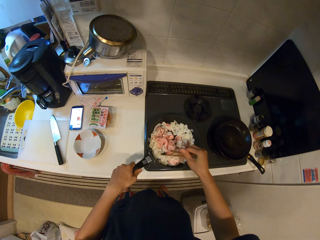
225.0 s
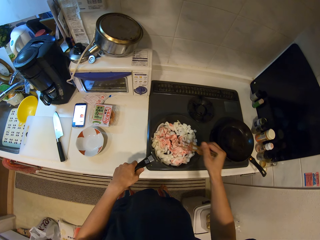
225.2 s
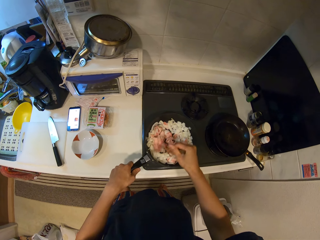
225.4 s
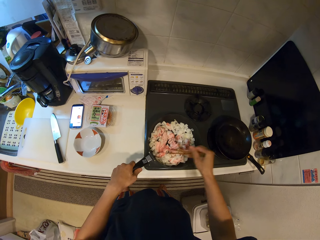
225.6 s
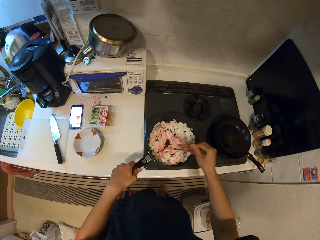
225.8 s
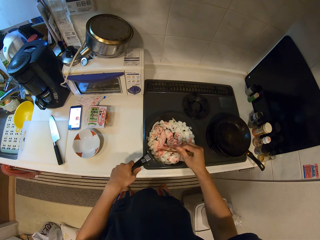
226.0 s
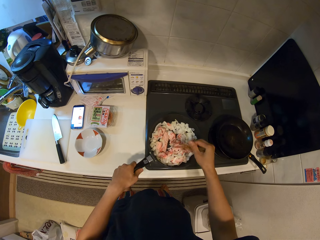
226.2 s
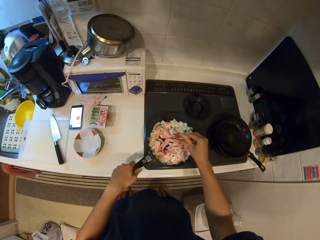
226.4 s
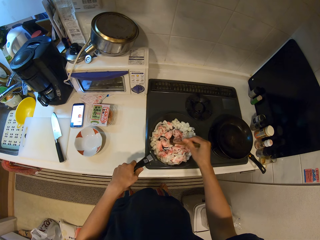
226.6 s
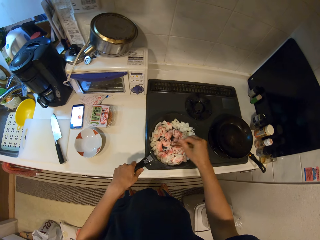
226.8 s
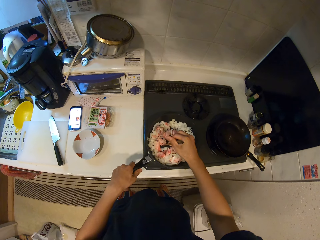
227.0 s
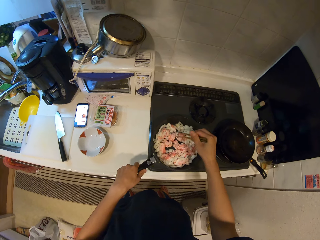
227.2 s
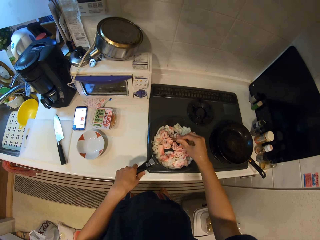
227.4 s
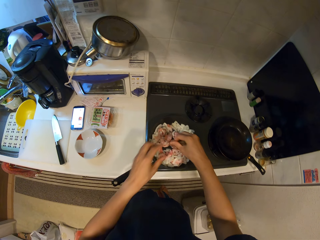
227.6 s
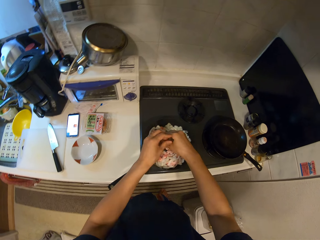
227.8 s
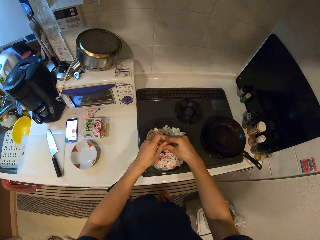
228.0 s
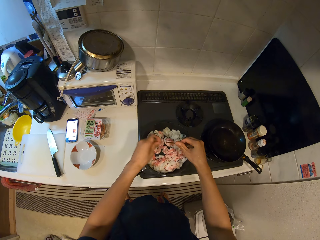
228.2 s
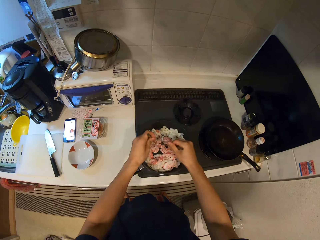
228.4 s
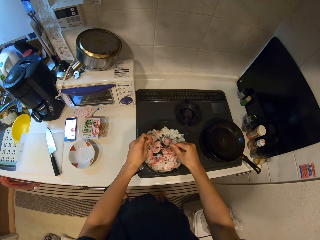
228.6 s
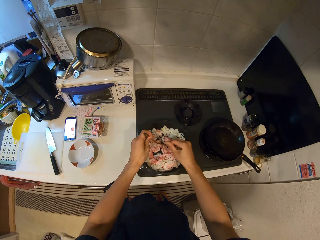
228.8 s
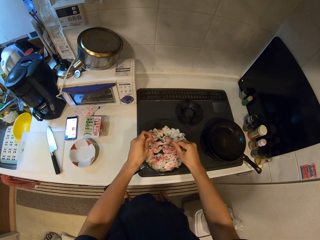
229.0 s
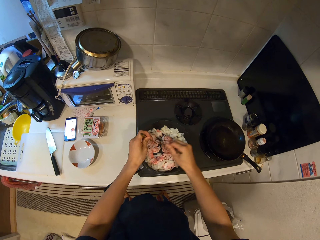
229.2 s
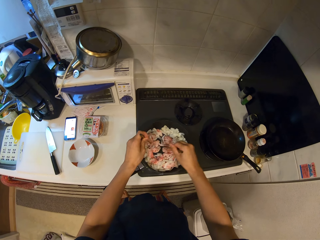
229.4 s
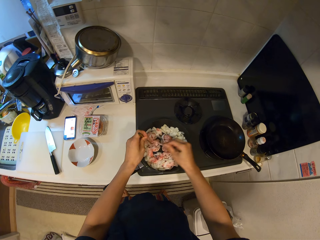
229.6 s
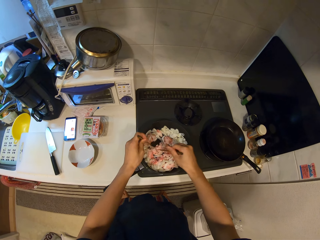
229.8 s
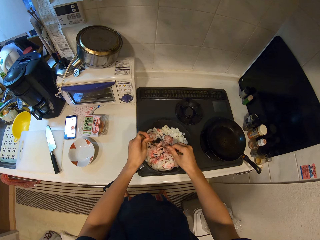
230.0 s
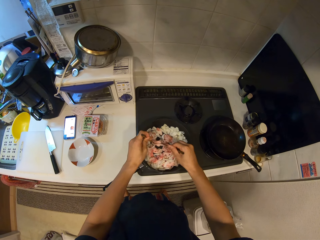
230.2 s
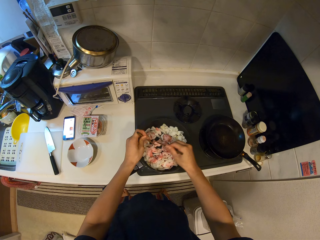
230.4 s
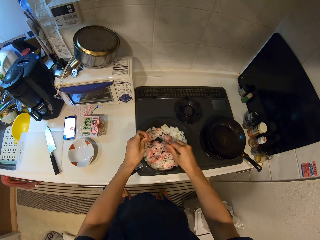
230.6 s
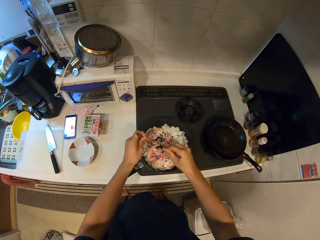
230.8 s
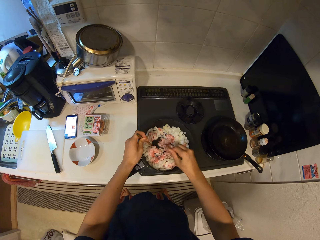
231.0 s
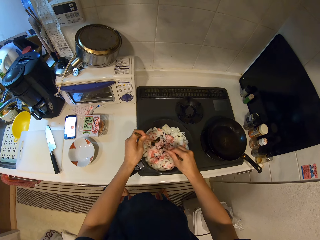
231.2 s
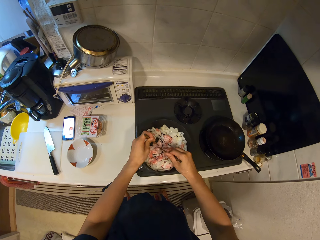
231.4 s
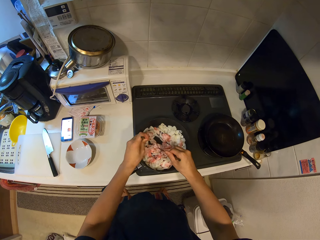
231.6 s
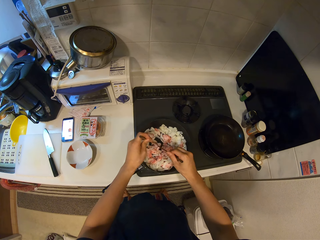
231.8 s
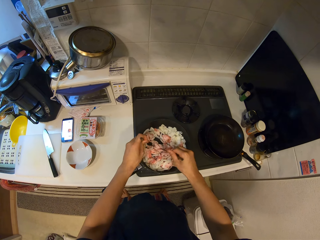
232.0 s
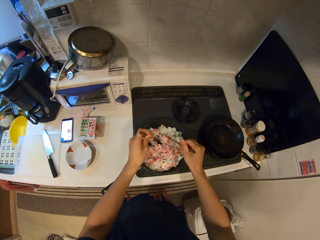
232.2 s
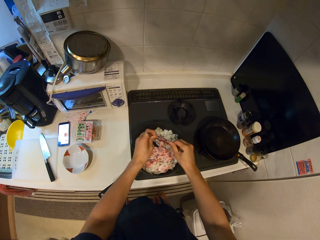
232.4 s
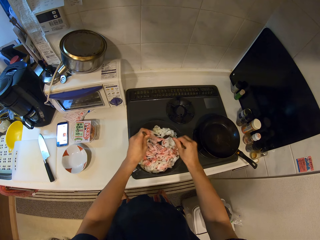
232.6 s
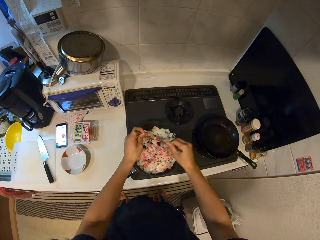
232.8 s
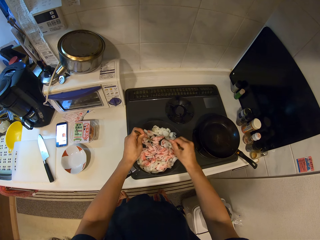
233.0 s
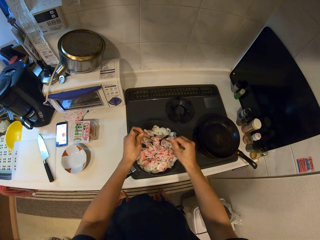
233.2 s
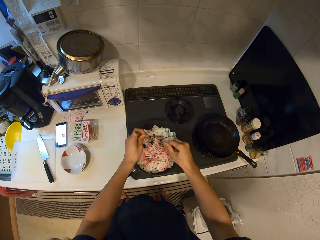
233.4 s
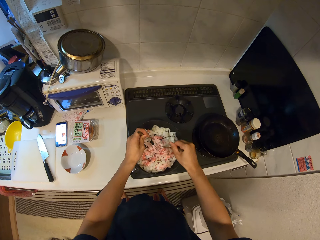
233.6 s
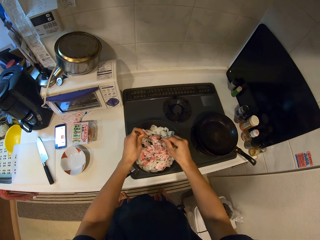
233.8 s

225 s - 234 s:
The camera wearer separates the chopsticks. They separate the meat with the chopsticks.

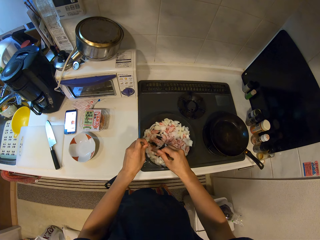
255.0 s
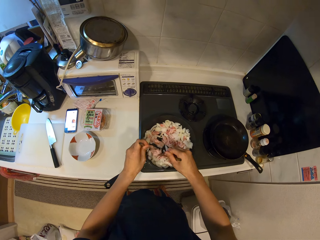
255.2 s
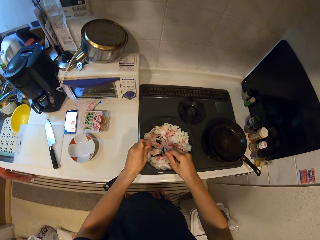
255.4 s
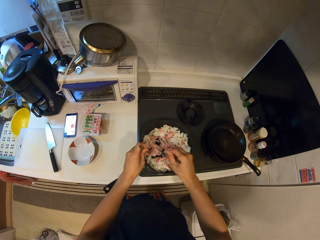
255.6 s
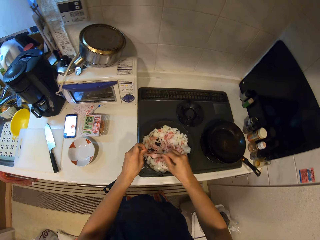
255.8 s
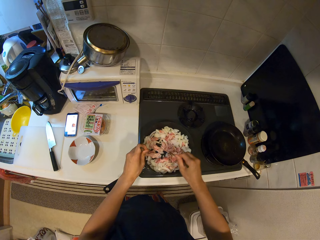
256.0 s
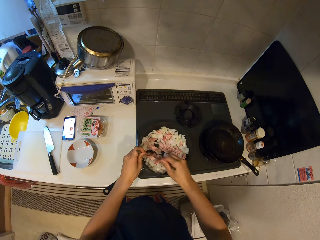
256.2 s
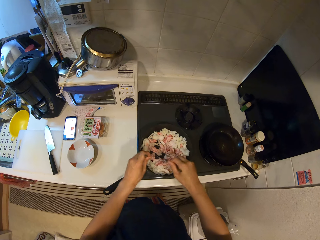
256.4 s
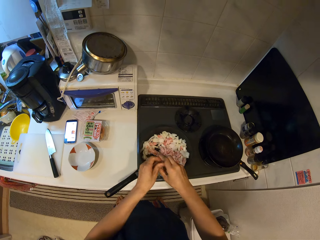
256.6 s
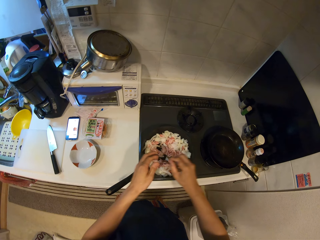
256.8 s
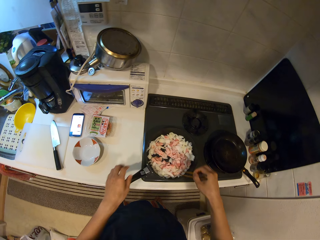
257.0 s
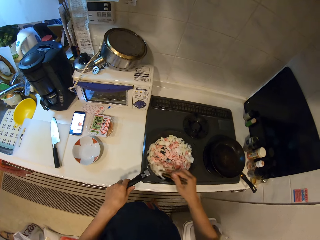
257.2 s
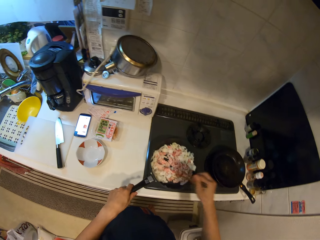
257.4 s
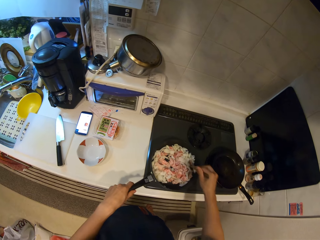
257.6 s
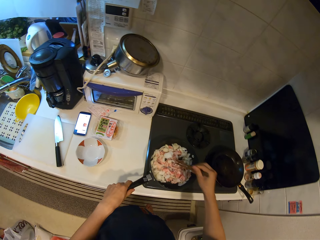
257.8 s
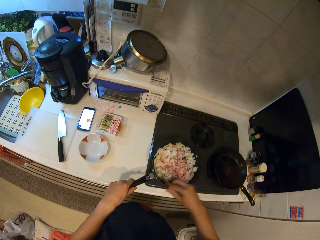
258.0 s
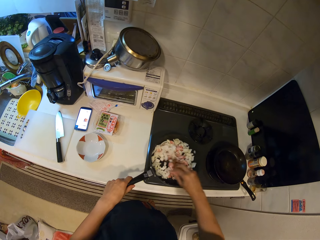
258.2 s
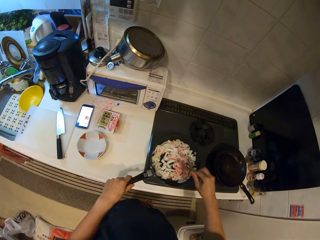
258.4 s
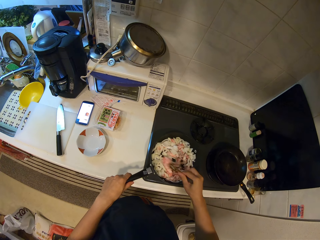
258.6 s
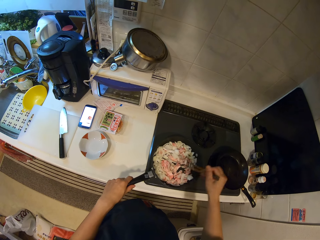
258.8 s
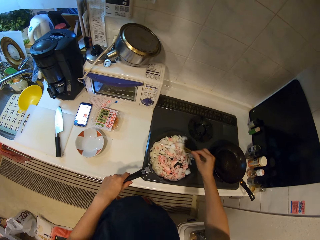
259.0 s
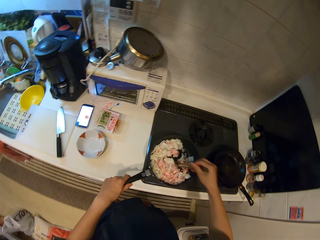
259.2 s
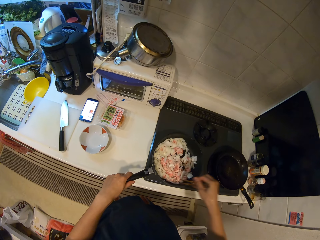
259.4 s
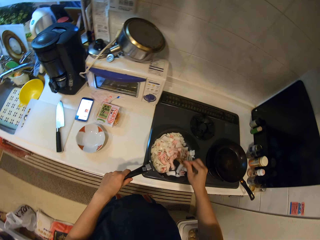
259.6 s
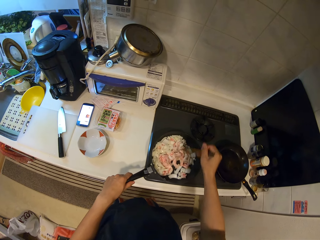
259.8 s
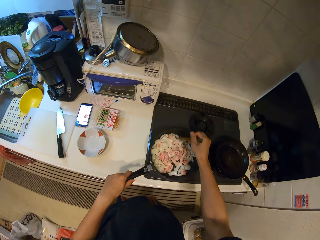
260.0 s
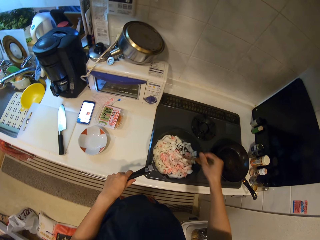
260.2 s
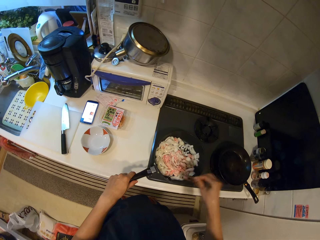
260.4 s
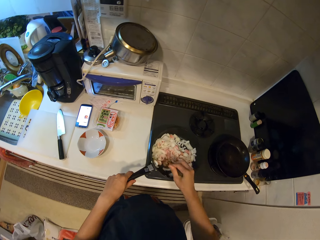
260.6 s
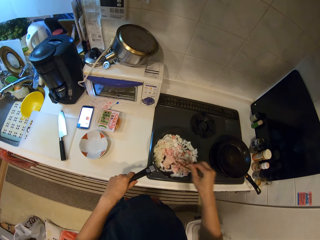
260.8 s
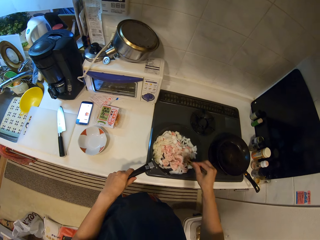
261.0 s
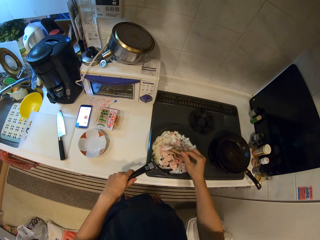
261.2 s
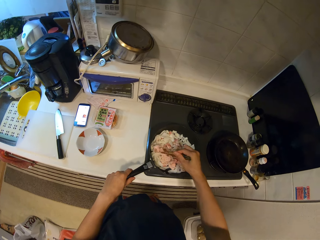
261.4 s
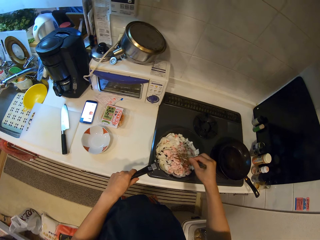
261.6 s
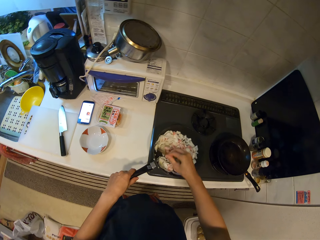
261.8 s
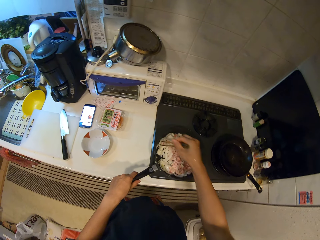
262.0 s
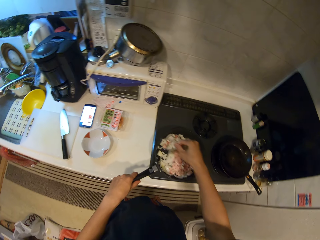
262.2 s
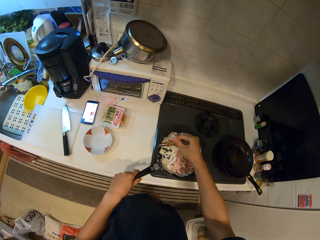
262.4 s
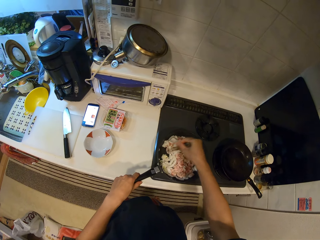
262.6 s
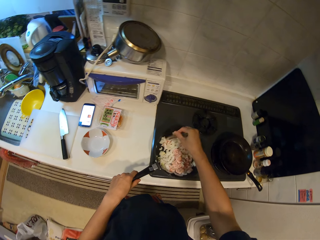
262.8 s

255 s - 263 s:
The camera wearer holds the chopsticks with the right hand. They stir food with the chopsticks.

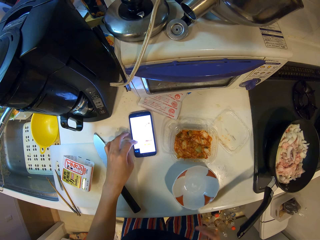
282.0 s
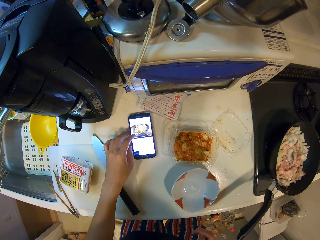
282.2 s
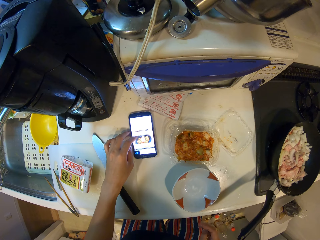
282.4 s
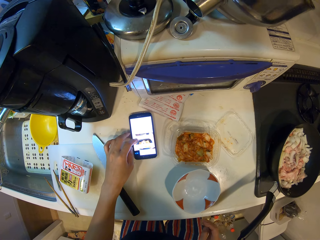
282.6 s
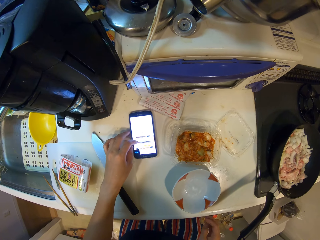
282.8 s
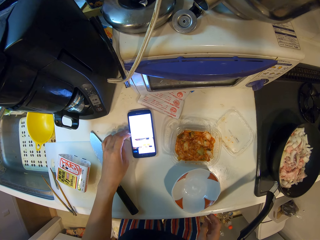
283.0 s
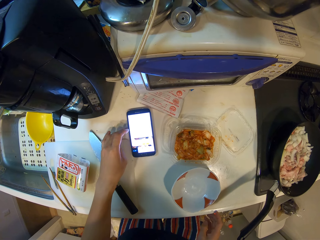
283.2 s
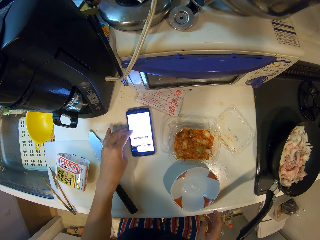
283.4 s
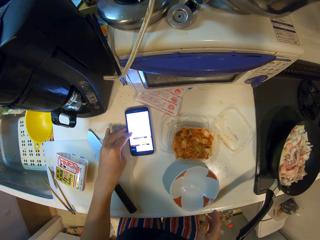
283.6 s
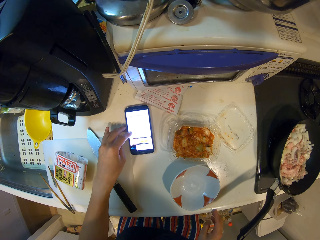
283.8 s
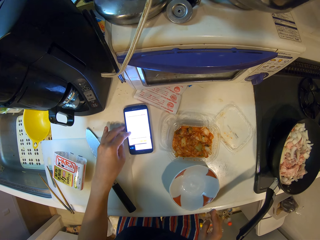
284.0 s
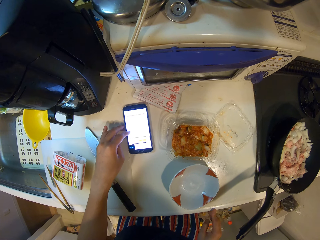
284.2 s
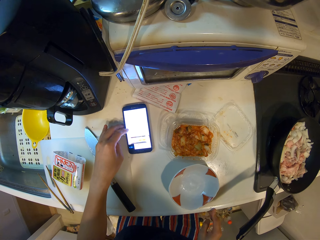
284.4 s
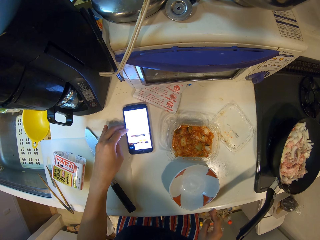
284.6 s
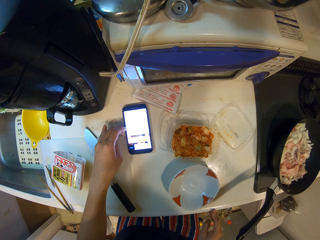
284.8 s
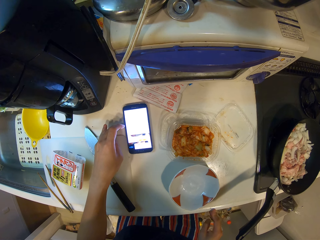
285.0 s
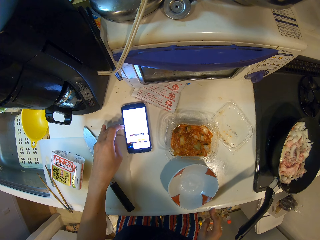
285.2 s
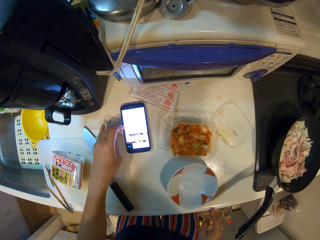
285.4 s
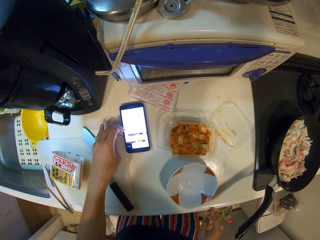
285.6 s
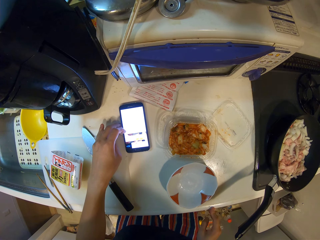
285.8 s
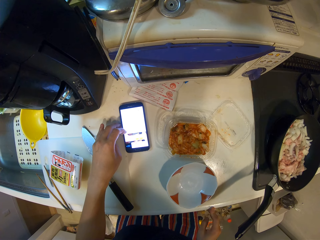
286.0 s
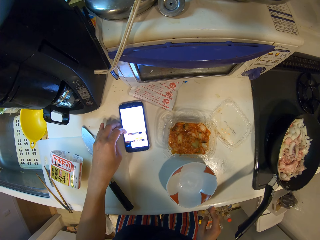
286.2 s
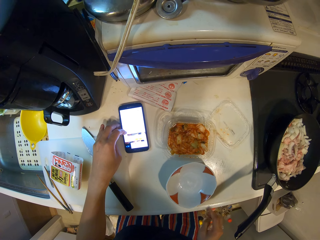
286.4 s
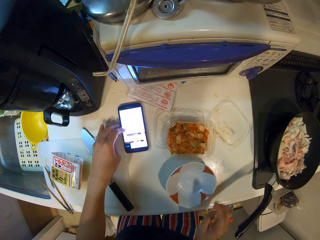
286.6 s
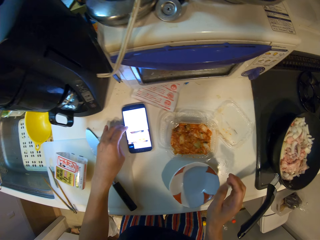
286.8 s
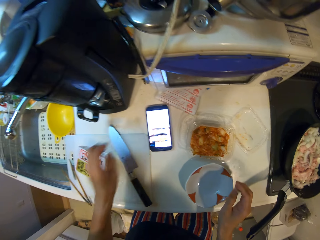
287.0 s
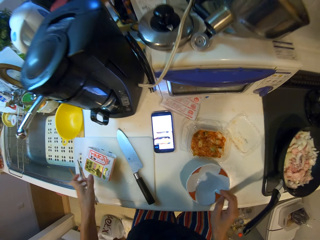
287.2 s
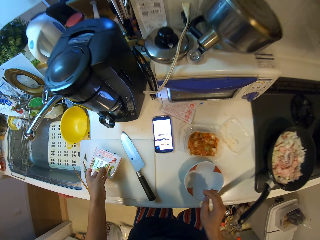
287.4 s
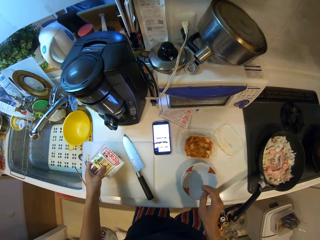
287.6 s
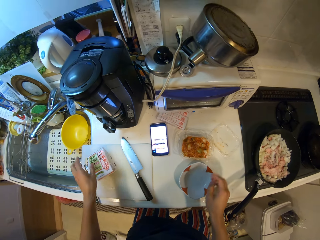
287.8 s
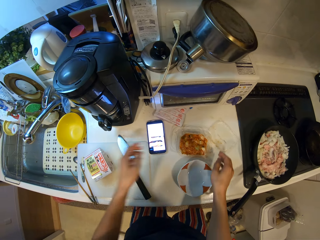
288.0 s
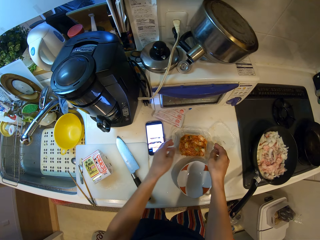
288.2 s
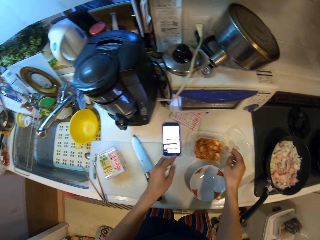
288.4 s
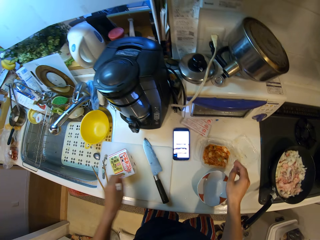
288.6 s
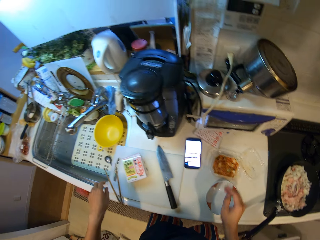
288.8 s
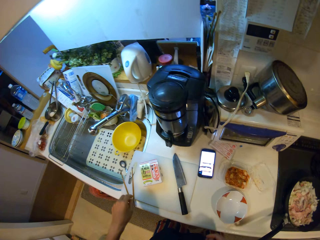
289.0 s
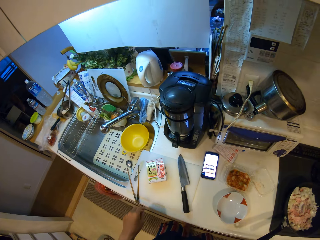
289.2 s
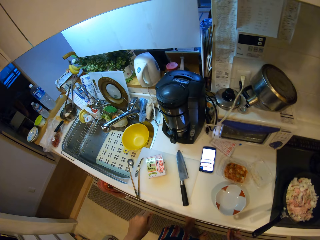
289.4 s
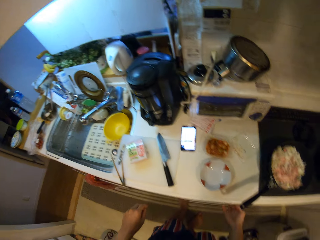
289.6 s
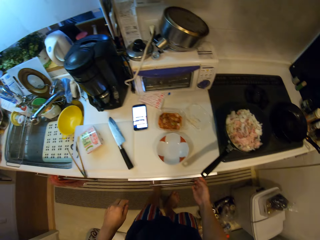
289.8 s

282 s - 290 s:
The camera wearer swipes on the phone's screen. They move the paper on the chopping board.
